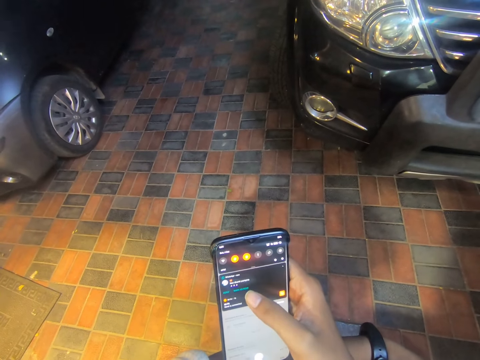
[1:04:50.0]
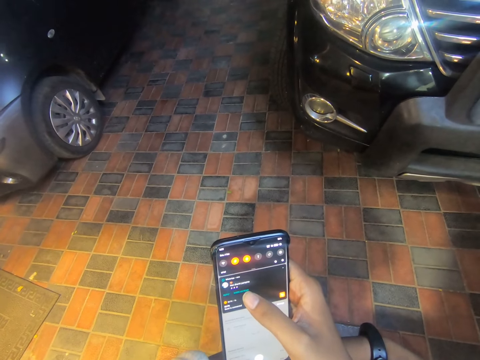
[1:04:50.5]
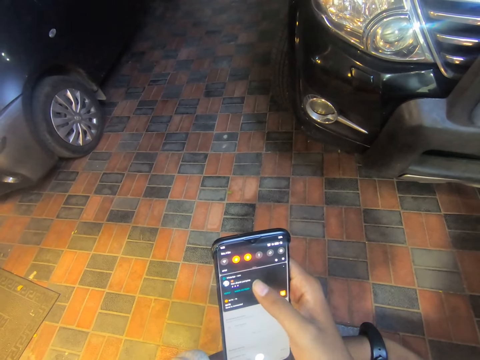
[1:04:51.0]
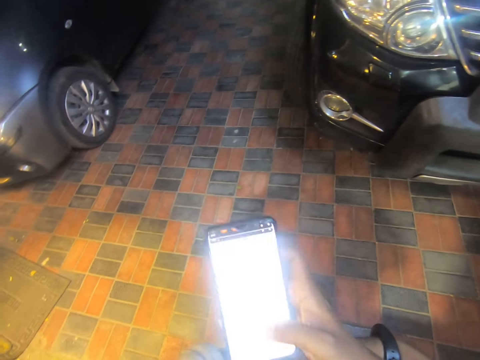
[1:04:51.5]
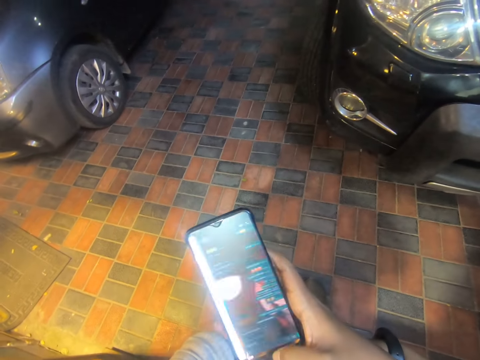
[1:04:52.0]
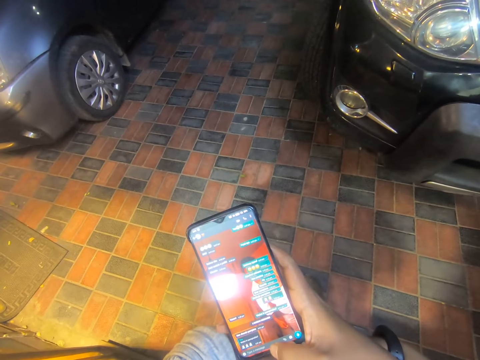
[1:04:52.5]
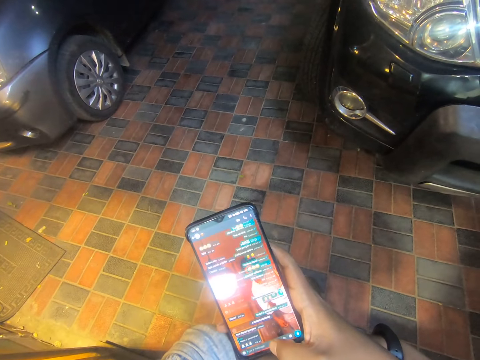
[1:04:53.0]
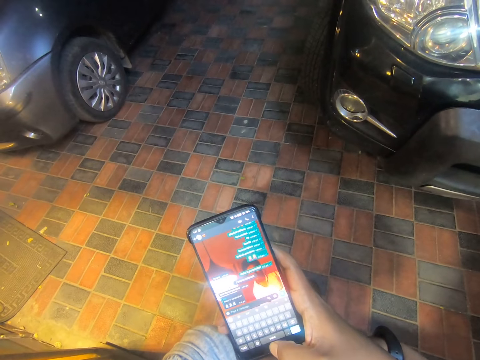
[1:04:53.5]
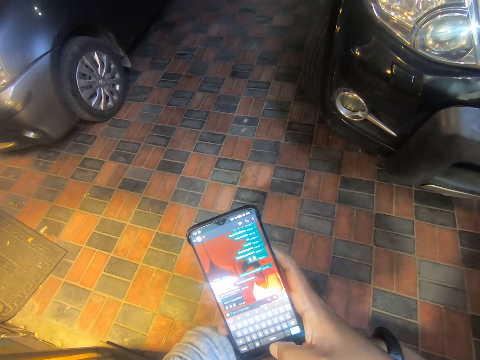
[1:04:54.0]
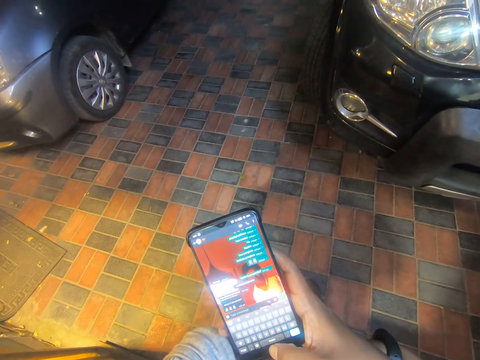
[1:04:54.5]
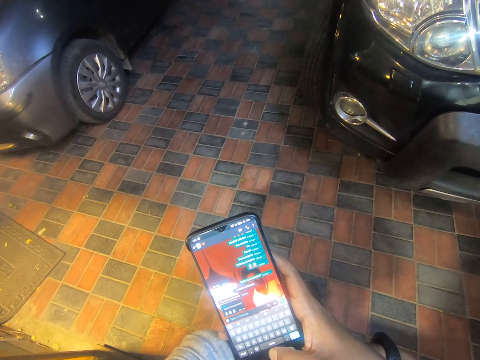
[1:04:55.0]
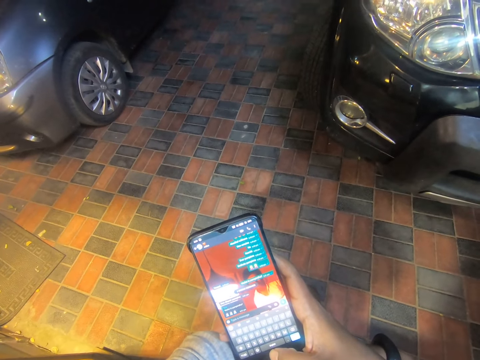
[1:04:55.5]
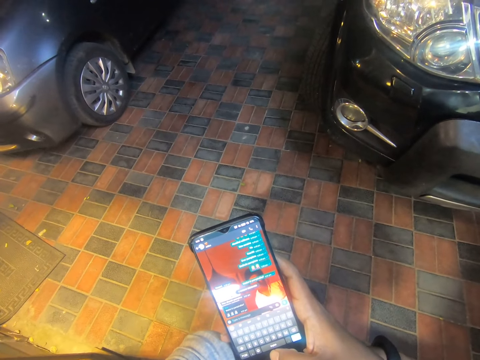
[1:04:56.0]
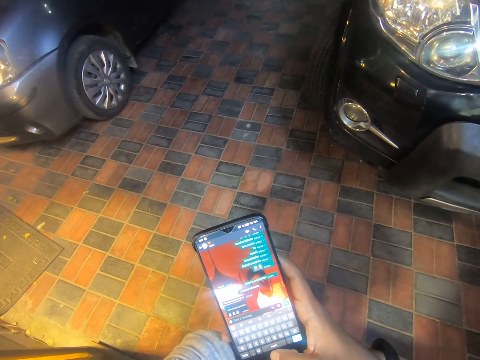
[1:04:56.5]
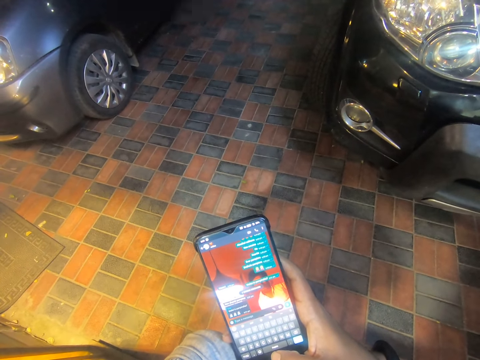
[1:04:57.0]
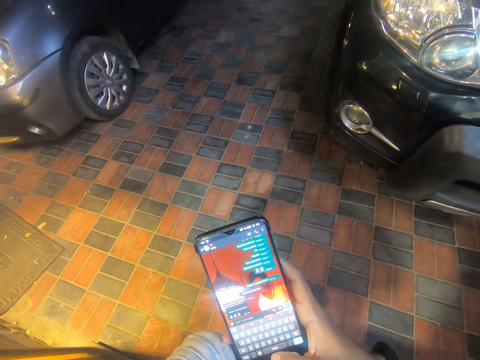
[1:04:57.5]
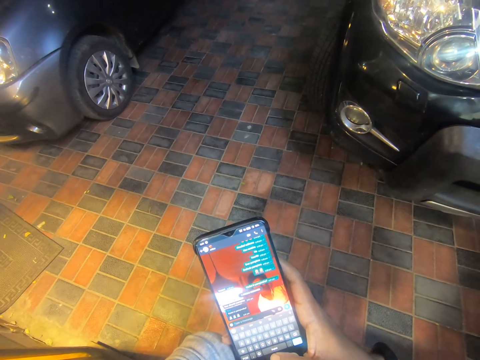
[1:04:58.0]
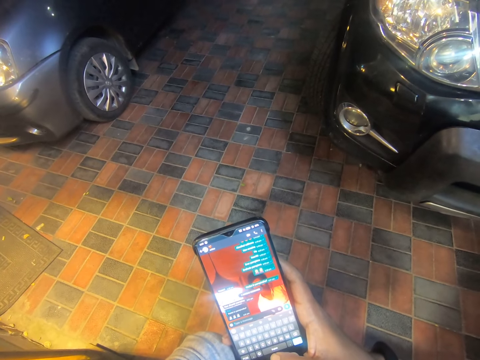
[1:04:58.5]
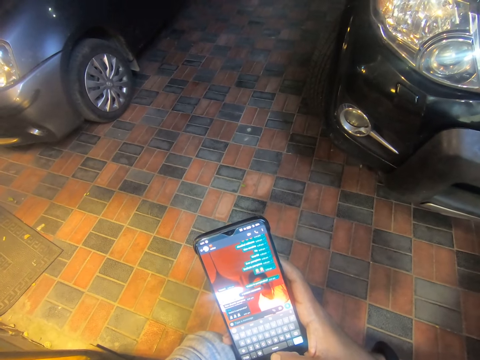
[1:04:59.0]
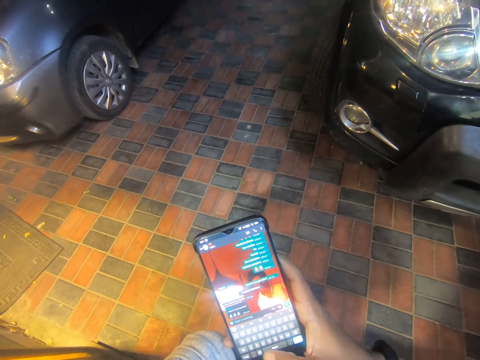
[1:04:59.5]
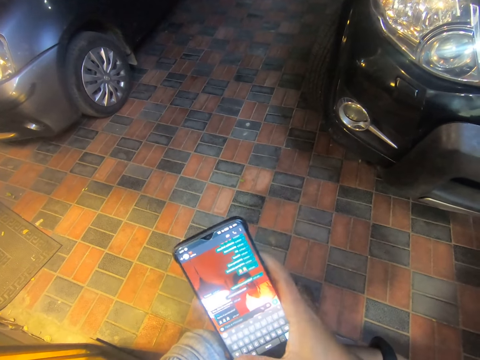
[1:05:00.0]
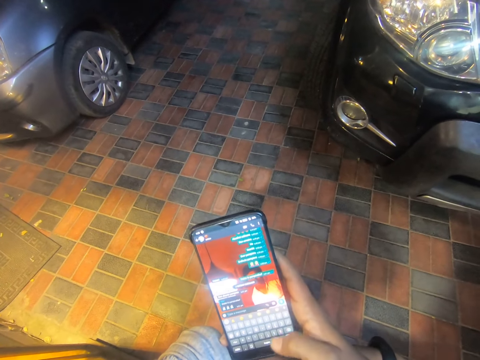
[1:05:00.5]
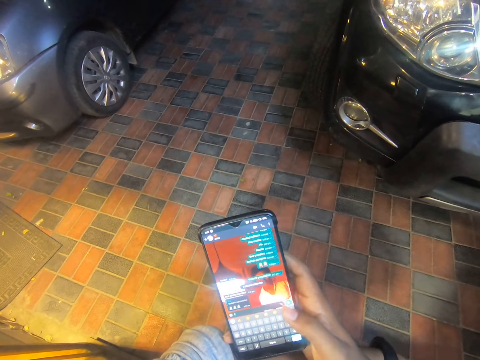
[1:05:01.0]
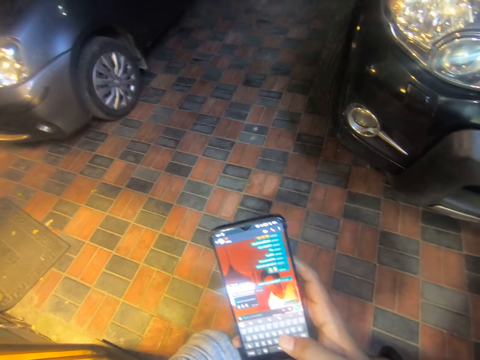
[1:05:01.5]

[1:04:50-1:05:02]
The camera wearer looks at the phone.

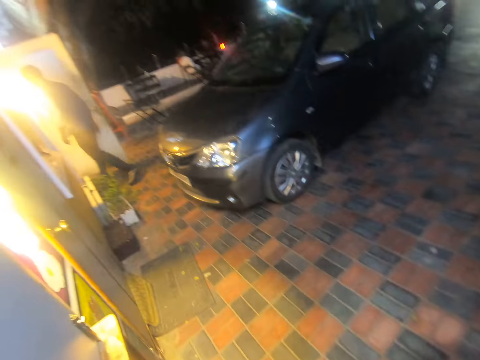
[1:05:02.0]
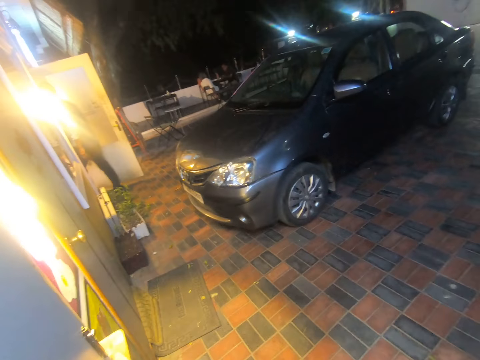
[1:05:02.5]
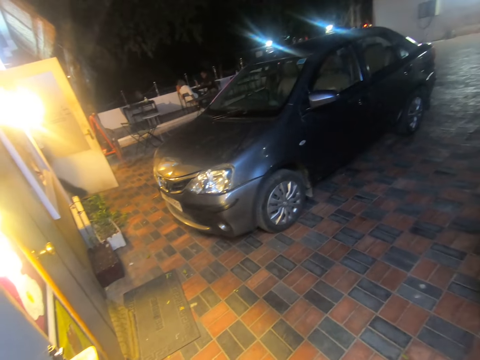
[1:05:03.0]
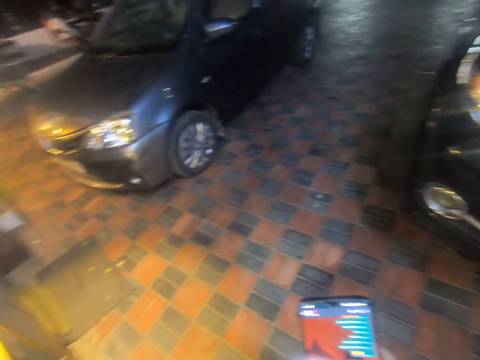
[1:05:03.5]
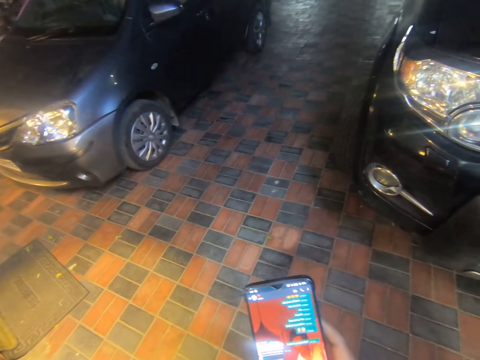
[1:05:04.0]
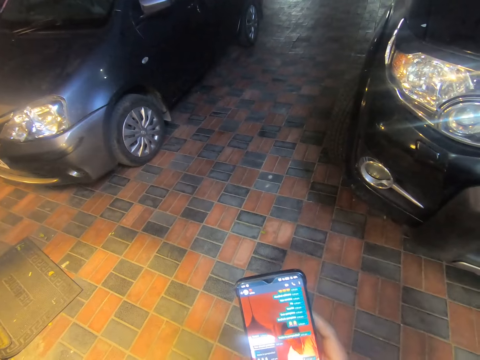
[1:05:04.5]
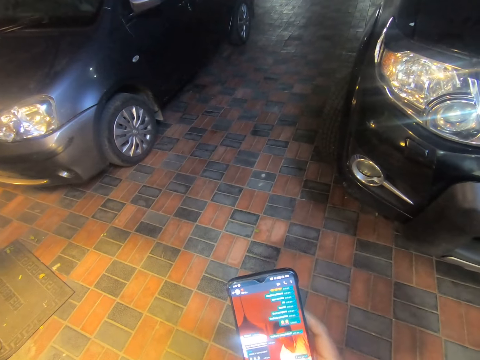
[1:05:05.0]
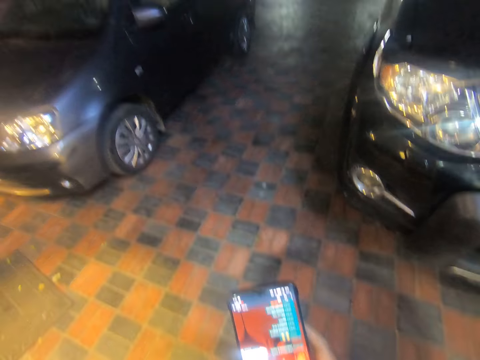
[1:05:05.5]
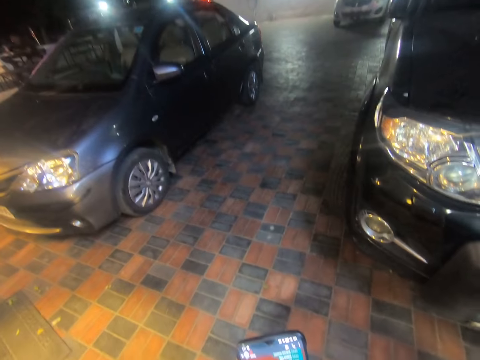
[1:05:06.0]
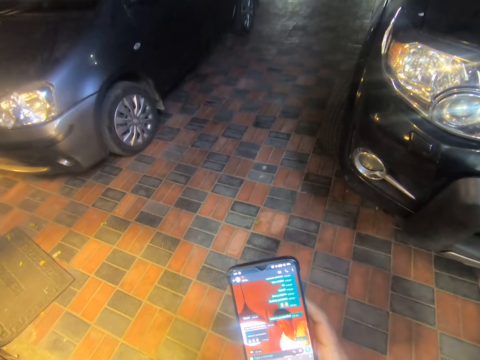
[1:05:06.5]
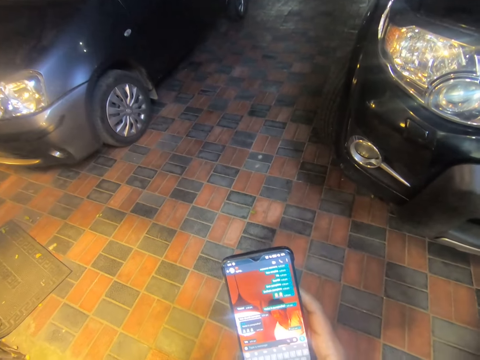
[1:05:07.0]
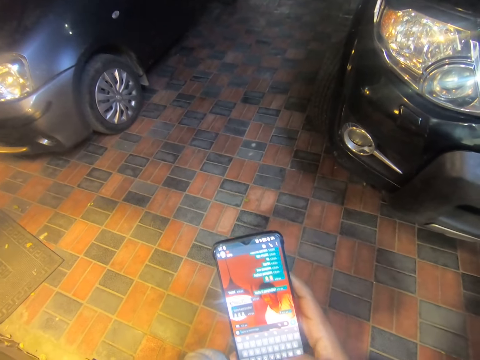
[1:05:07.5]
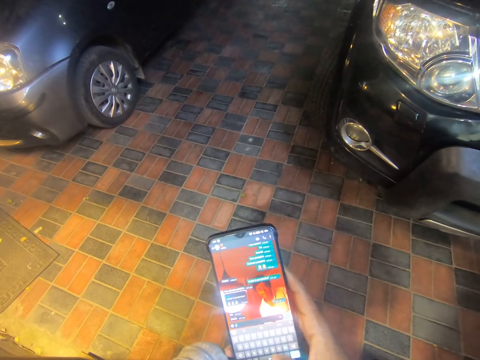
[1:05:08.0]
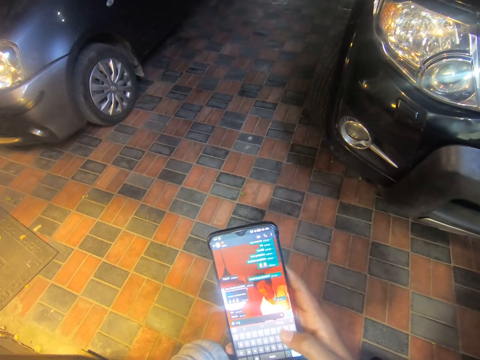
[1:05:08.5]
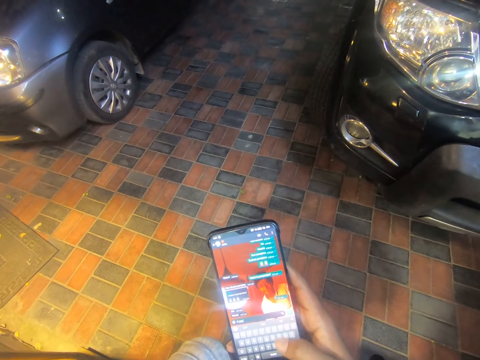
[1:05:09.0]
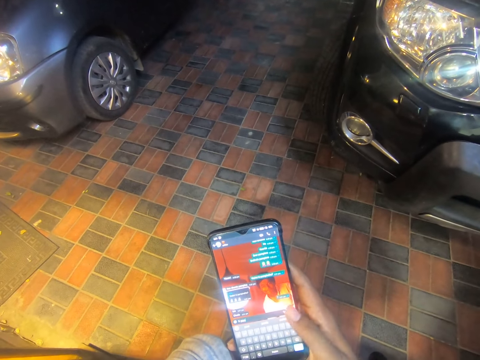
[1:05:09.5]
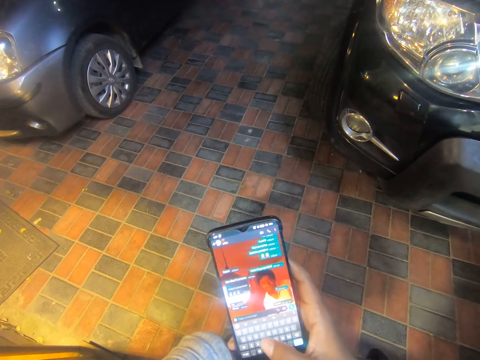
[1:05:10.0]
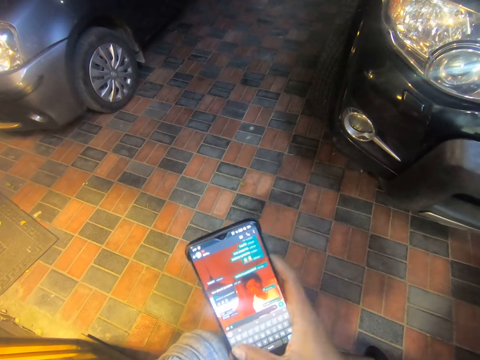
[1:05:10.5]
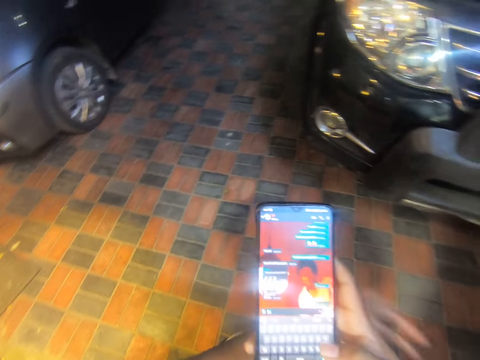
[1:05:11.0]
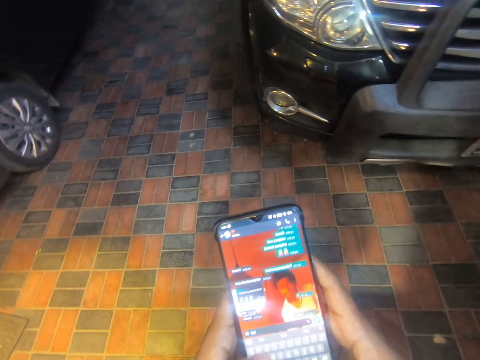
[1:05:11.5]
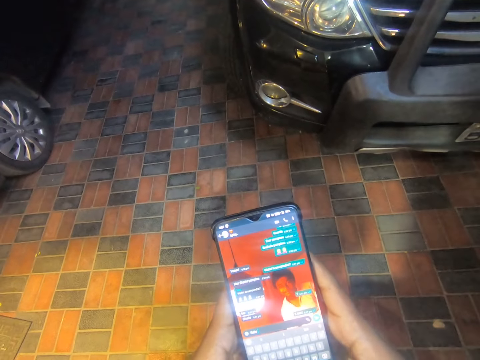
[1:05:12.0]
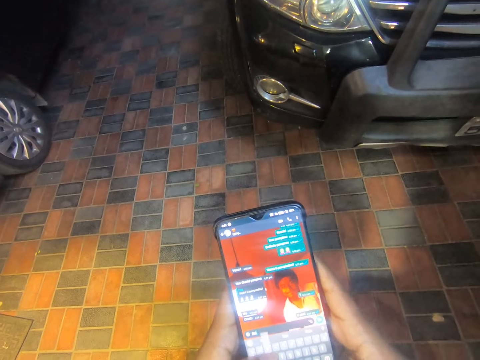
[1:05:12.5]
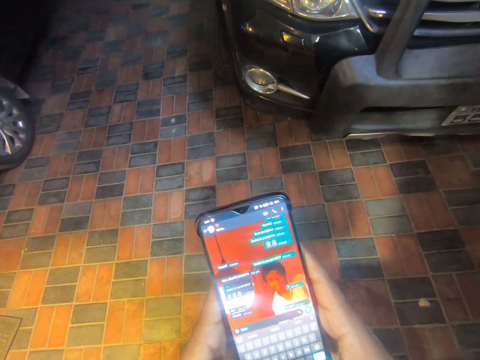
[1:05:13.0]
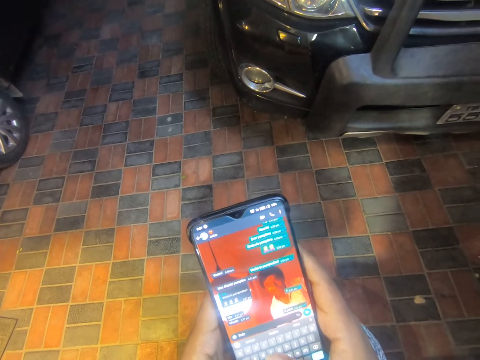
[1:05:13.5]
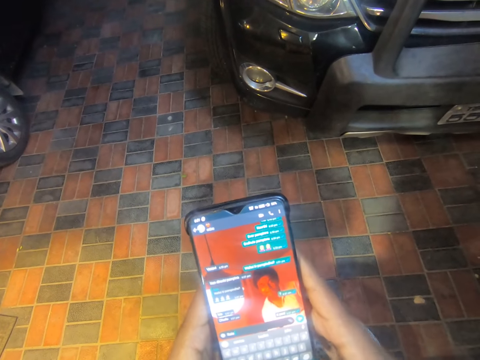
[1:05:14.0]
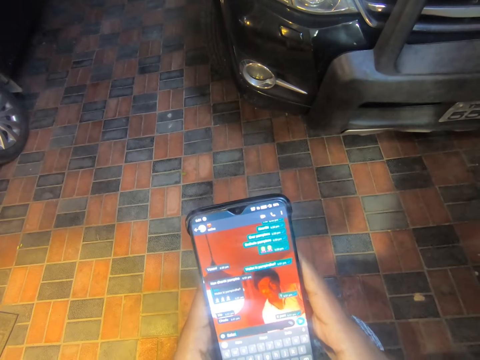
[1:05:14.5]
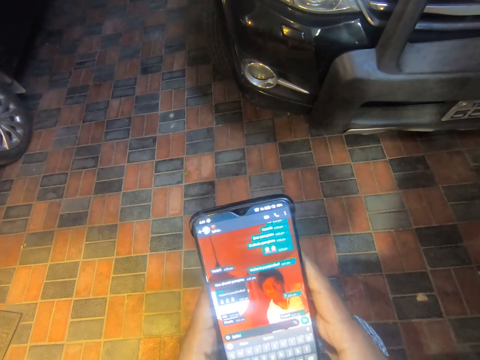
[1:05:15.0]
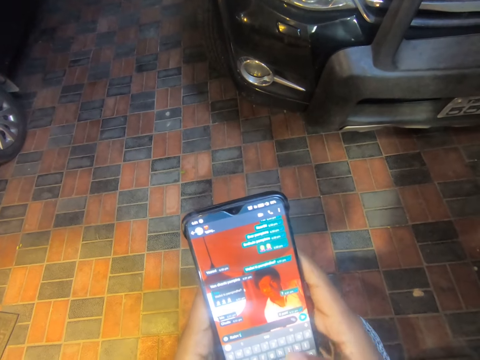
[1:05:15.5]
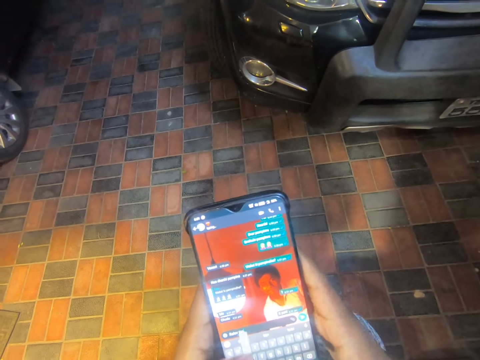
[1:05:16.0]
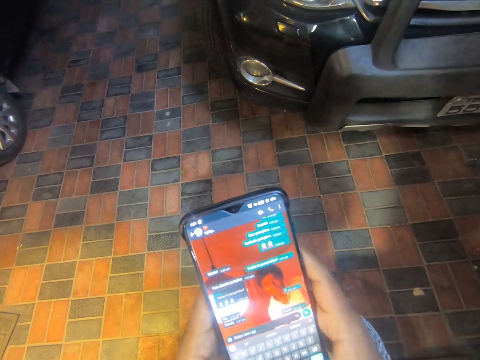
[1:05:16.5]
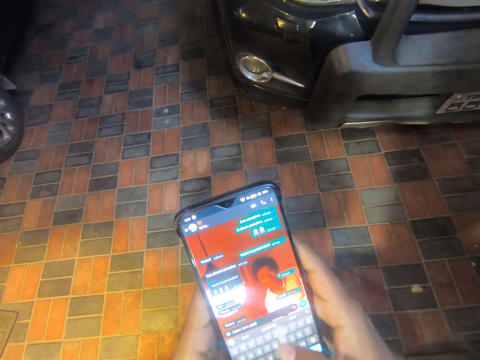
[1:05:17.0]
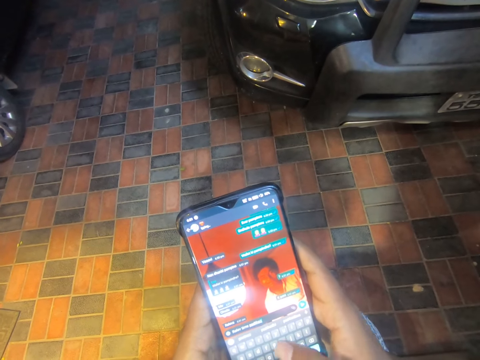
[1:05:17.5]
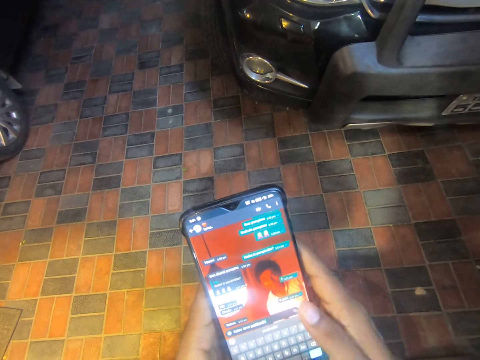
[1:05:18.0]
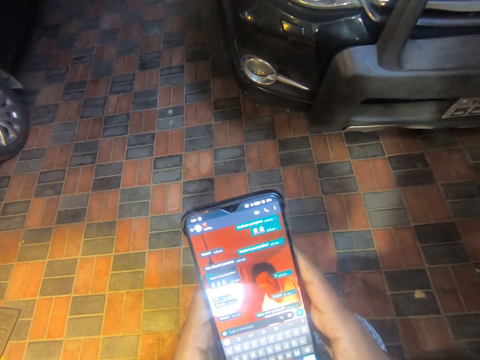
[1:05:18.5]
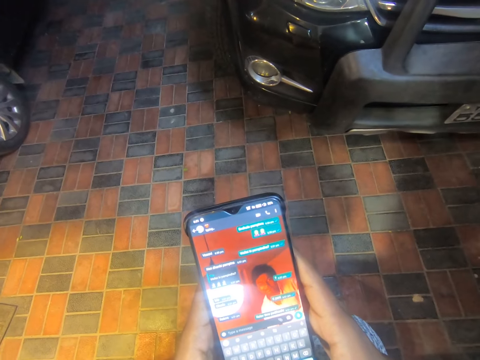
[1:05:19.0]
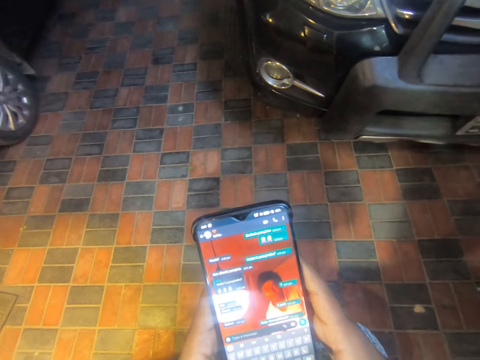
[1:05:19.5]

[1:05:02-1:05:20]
A man walks into a building. The camera wearer operates the phone with her right hand. She looks around. She looks at the phone. She types on the phone. She operates the phone with her hands.
